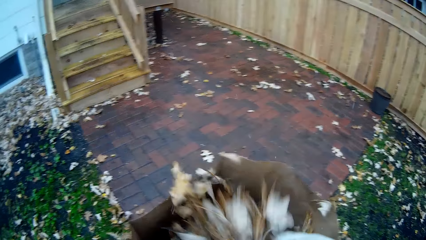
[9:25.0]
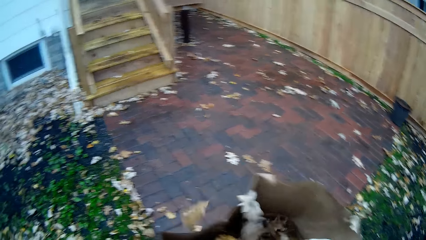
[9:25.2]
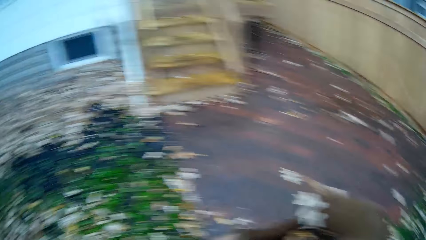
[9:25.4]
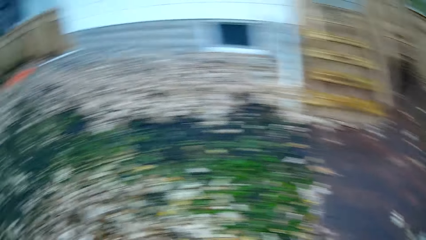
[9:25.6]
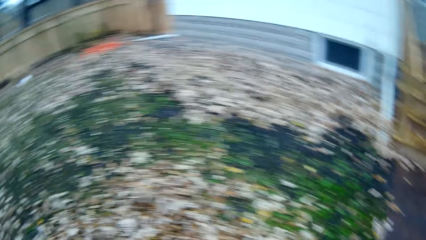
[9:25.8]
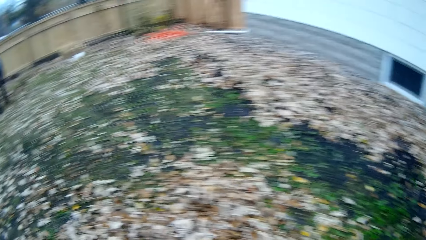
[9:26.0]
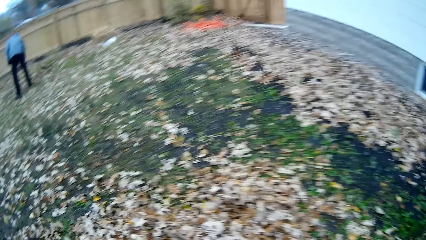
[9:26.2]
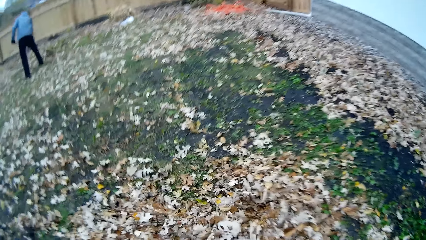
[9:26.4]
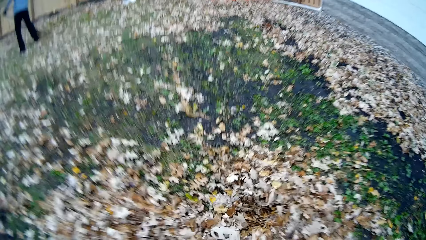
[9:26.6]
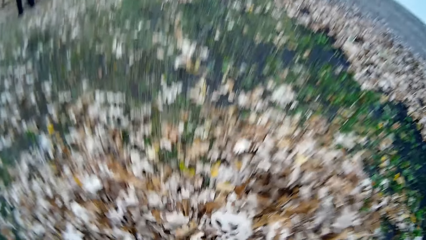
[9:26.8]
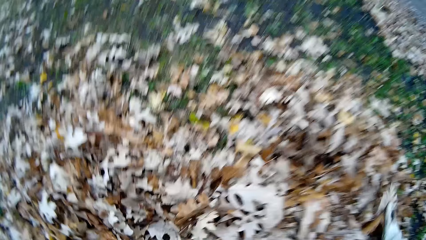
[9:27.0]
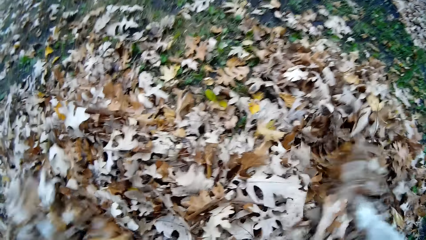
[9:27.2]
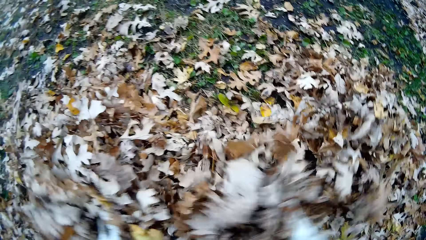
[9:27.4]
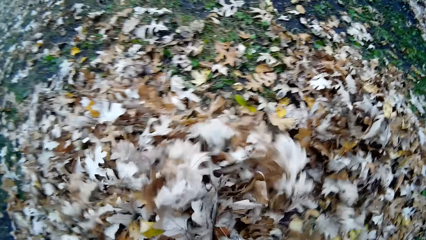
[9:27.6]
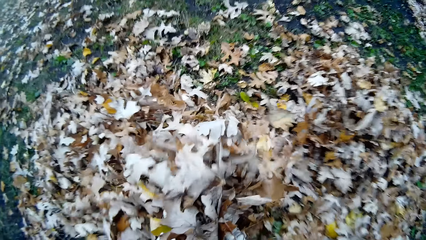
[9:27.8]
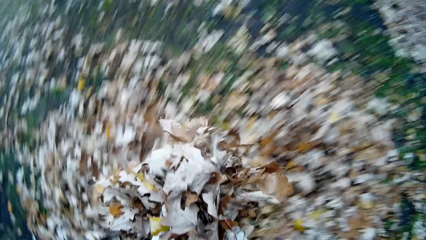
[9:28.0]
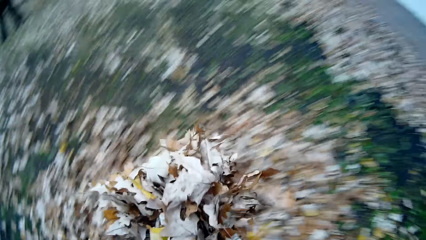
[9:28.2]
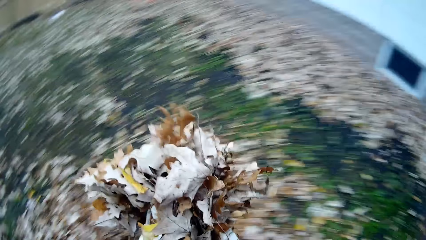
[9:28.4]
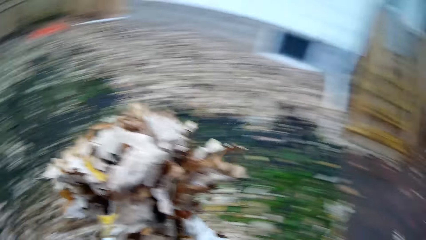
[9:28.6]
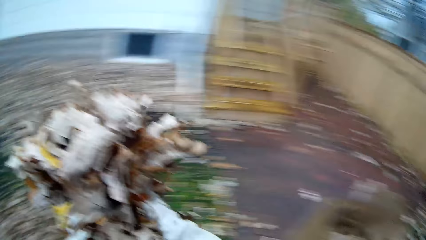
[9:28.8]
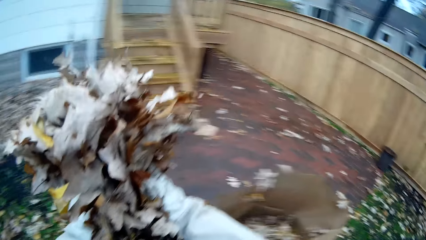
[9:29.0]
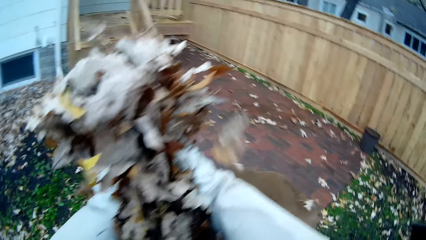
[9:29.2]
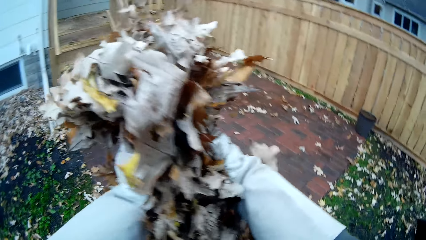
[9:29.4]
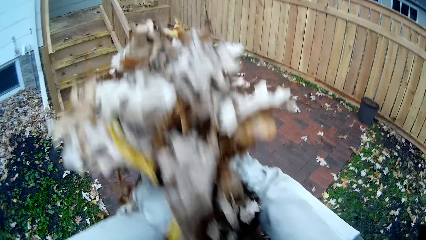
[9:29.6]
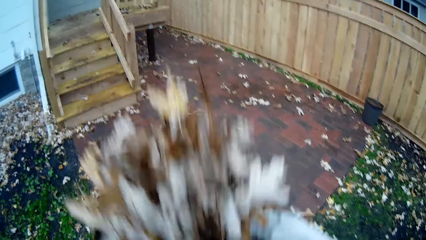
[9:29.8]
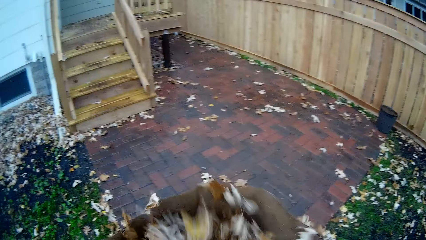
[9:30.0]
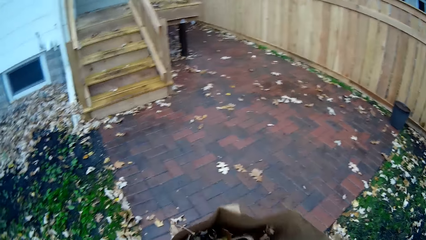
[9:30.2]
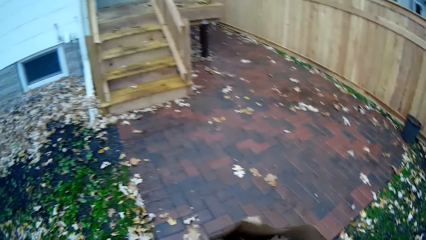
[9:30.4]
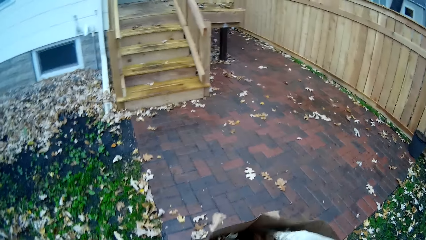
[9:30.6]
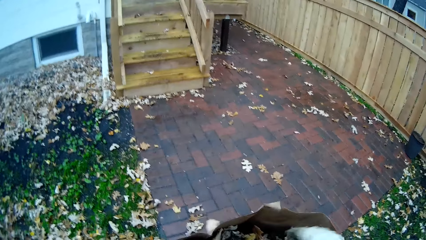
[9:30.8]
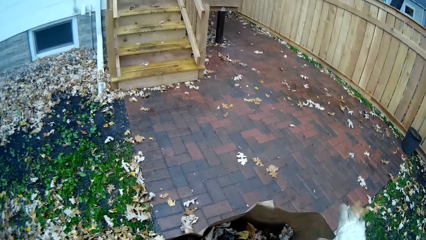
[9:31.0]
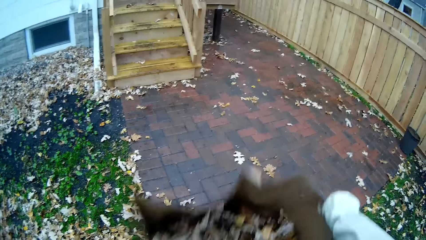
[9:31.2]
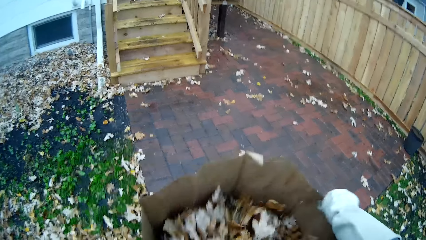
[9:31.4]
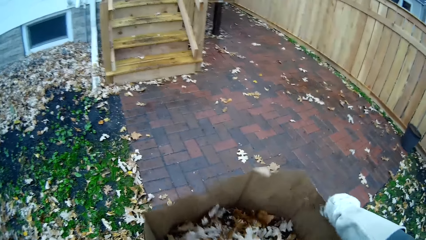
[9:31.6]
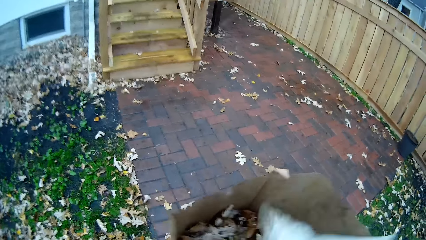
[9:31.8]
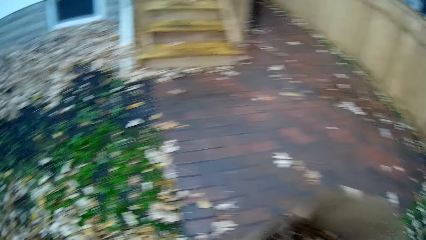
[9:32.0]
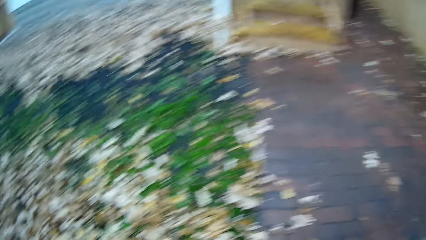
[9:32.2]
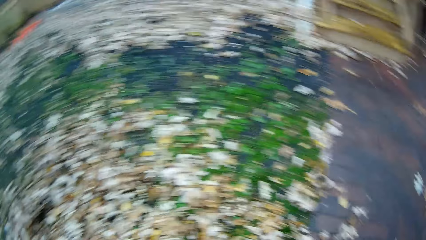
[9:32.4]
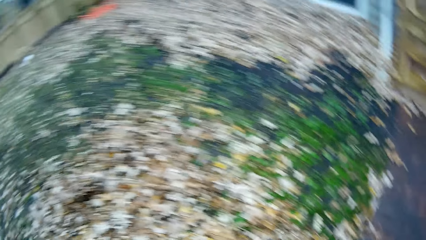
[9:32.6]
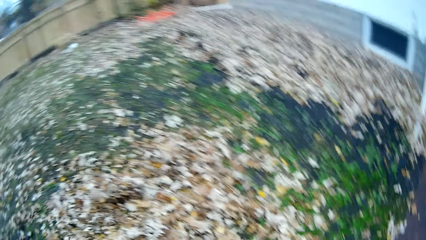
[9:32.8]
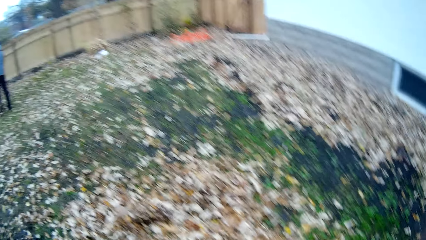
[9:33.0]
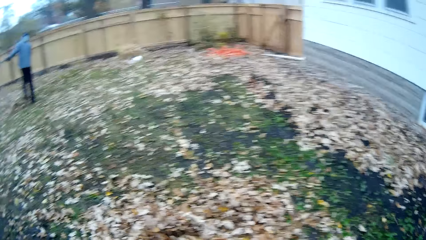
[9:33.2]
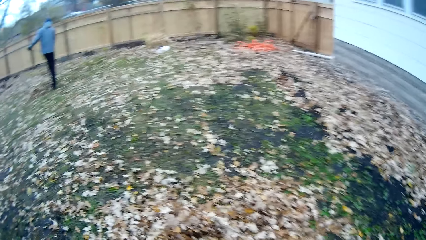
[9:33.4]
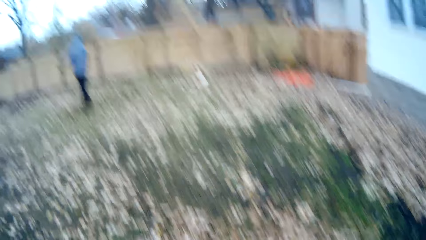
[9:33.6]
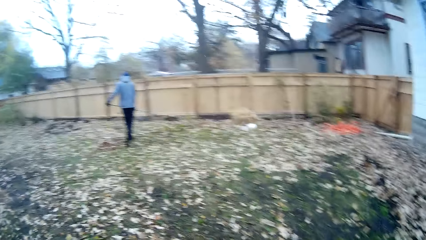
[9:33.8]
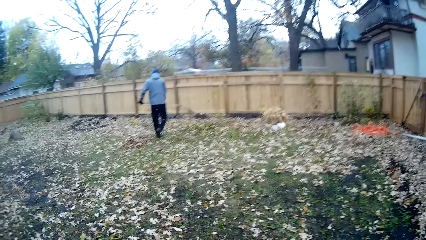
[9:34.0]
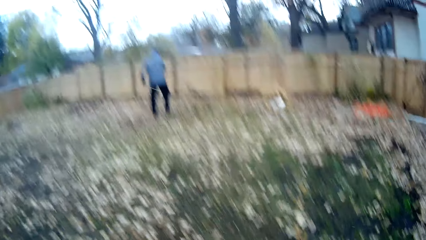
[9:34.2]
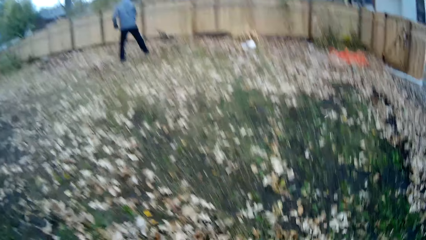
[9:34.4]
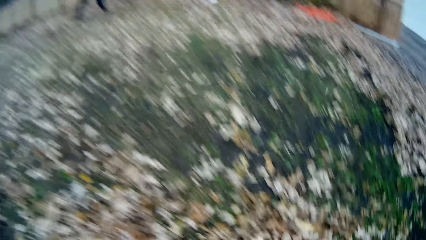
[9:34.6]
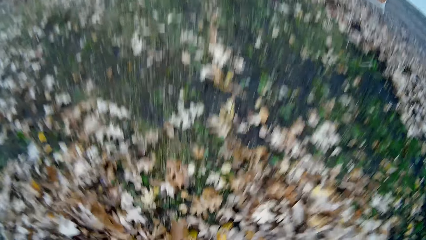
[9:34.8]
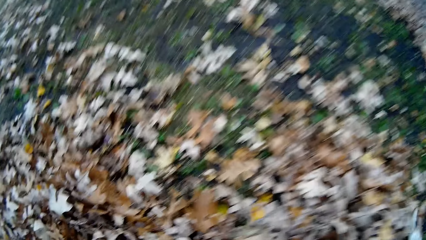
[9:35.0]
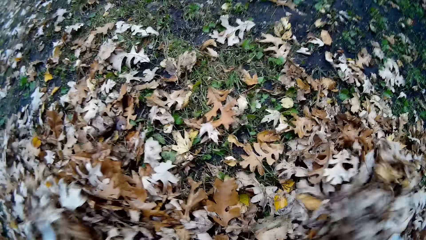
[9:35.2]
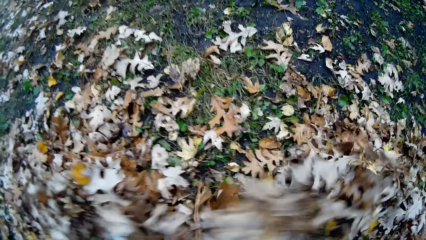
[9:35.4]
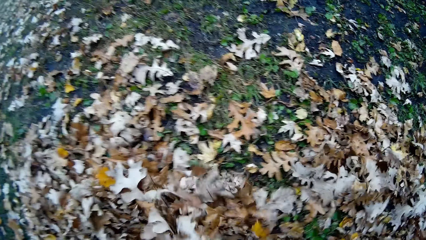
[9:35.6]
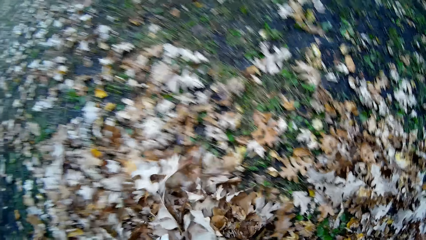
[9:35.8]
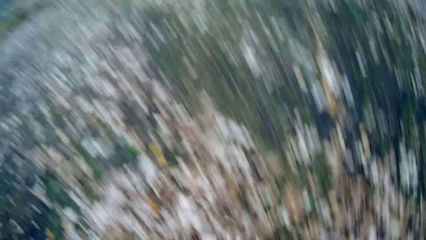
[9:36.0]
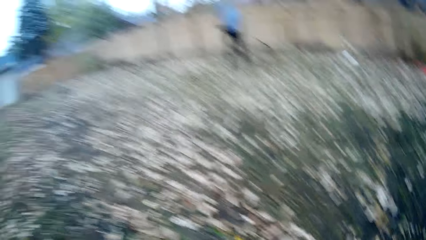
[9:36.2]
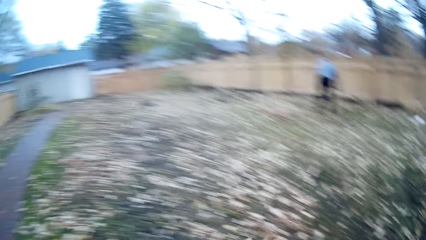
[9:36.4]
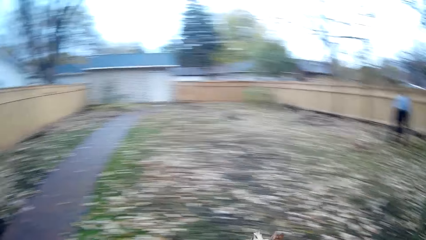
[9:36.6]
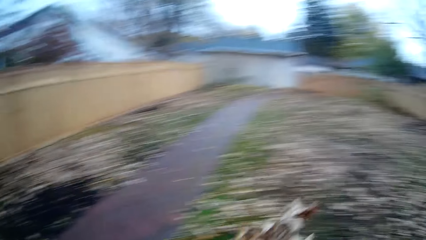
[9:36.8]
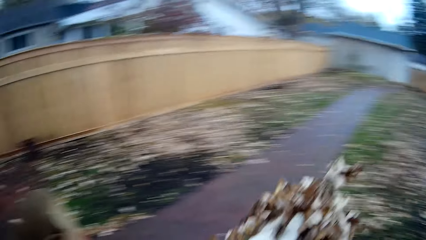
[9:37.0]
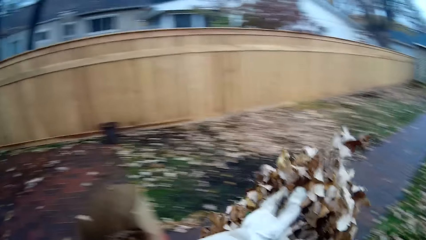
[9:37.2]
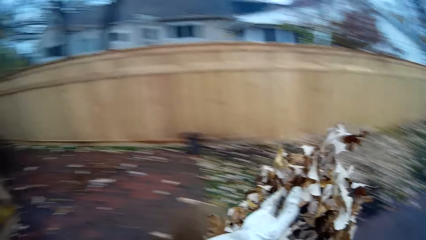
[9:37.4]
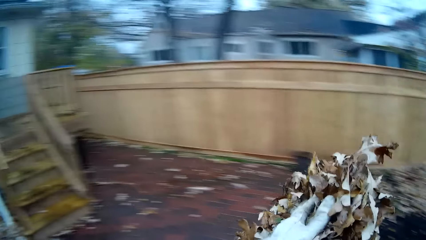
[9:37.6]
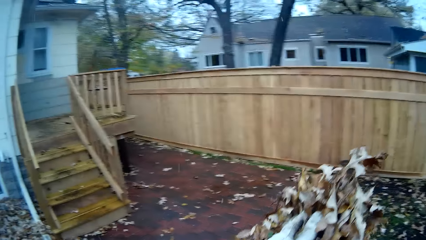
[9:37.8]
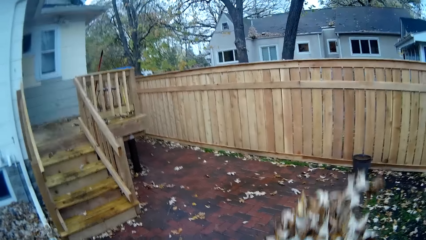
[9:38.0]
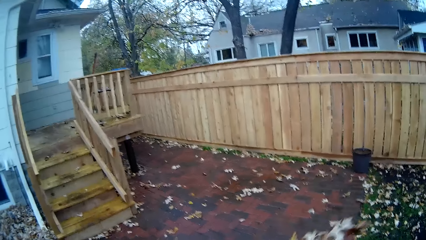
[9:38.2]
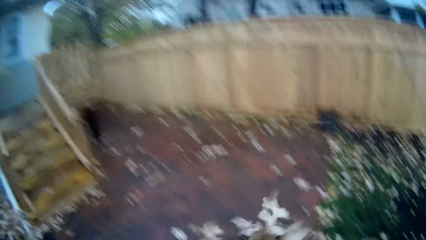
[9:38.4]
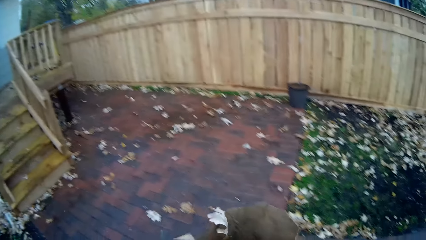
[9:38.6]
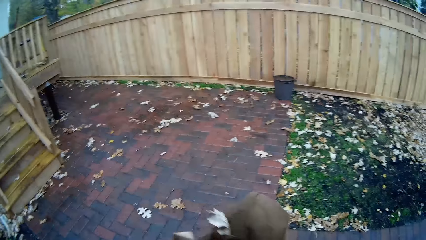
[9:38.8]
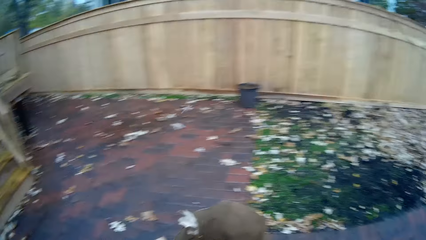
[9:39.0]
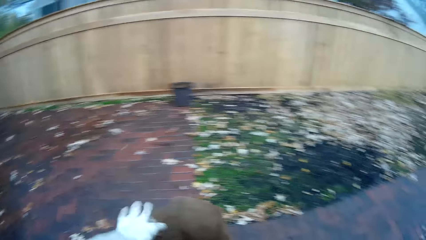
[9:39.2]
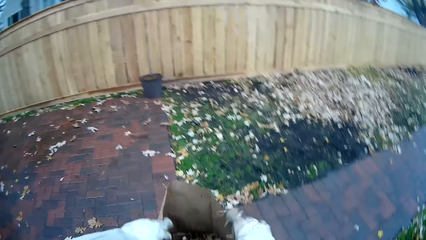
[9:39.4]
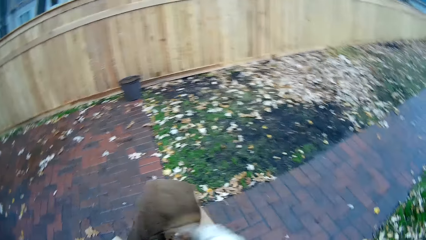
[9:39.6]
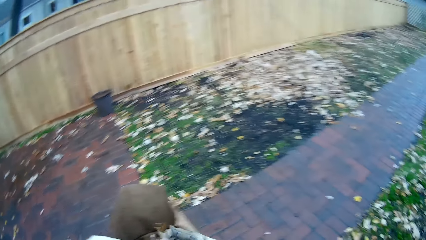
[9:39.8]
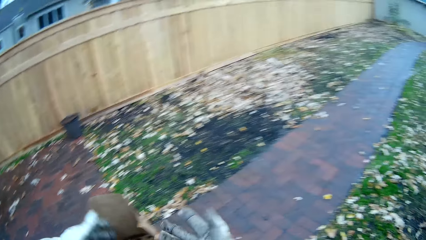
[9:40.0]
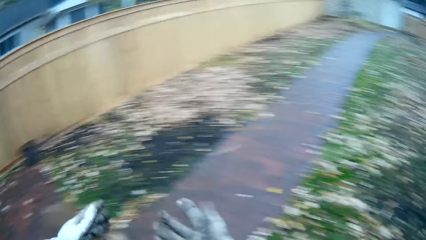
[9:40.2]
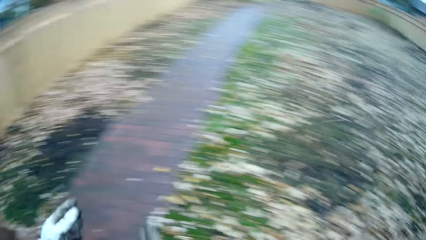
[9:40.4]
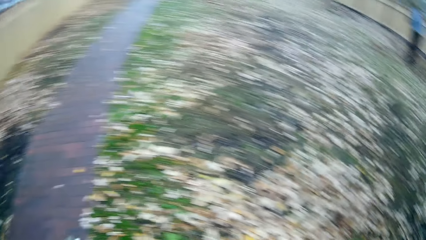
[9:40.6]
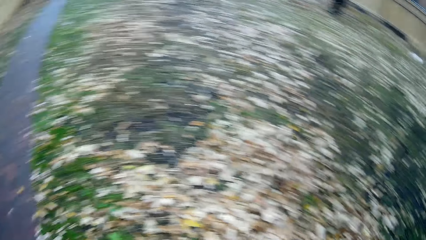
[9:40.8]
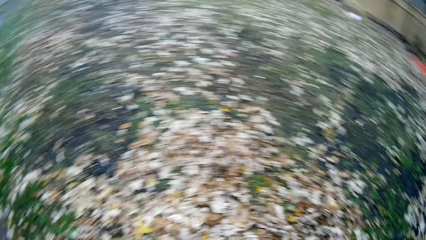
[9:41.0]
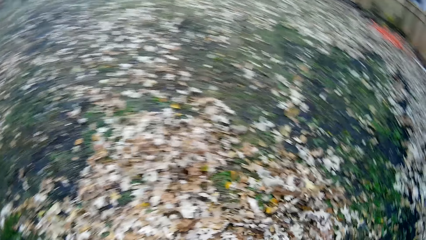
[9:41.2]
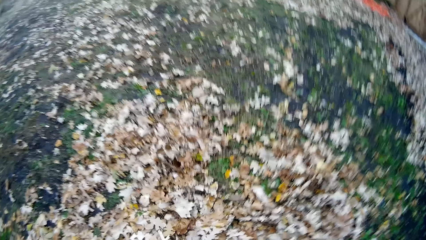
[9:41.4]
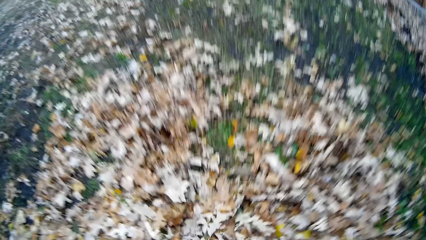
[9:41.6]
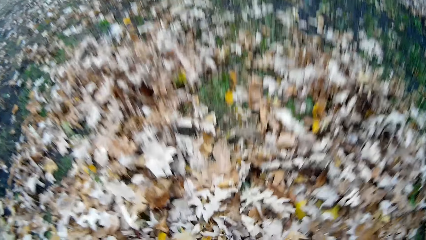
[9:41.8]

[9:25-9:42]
The camera wearer drops the flowers into the paper bag on the floor. She packs flowers from the floor with both her hands. She drops the flowers into the paper bag on the floor. She adjusts the paper bag on the floor with her right hand. A man gathers the flowers on the floor with a rake. The camera wearer packs flowers from the floor with both her hands. She drops the flowers into the paper bag on the floor. She adjusts the paper bag on the floor with both hands.
